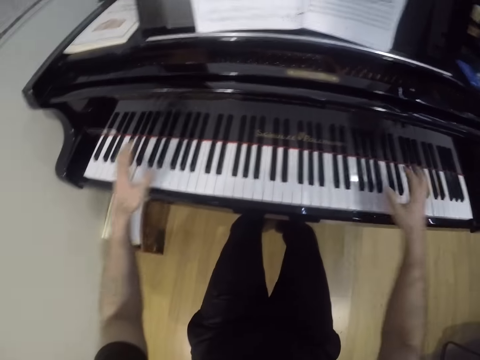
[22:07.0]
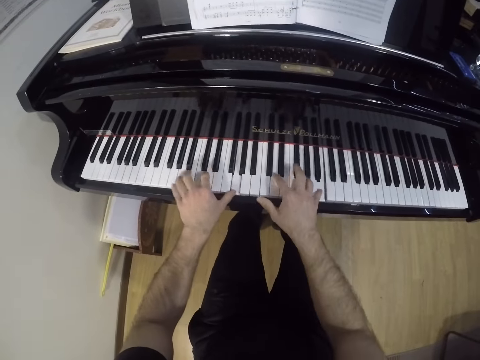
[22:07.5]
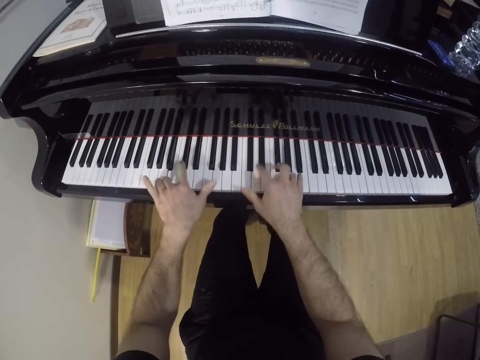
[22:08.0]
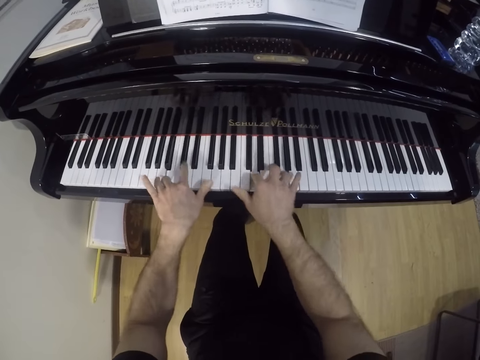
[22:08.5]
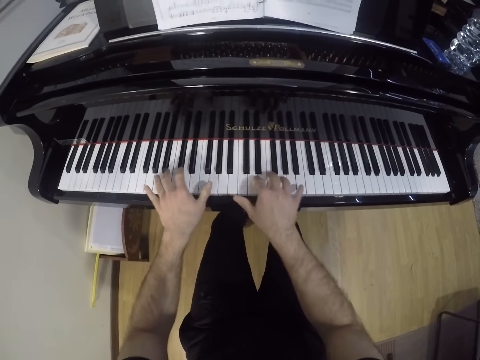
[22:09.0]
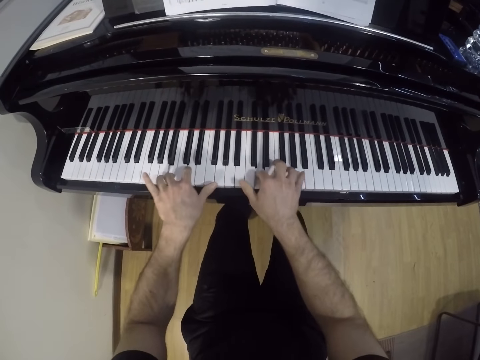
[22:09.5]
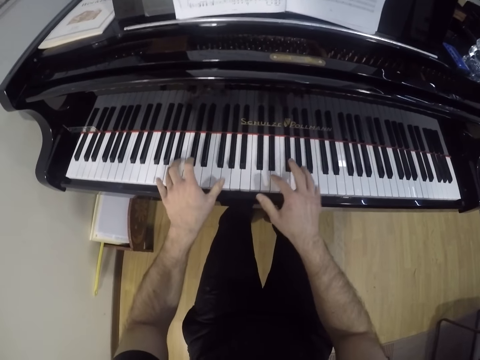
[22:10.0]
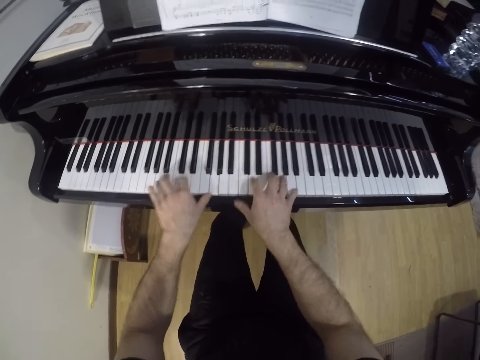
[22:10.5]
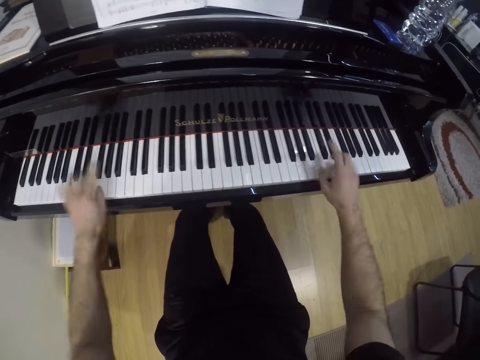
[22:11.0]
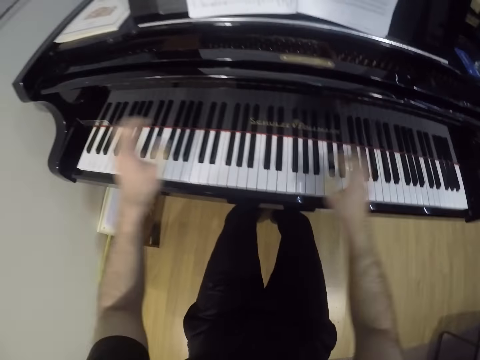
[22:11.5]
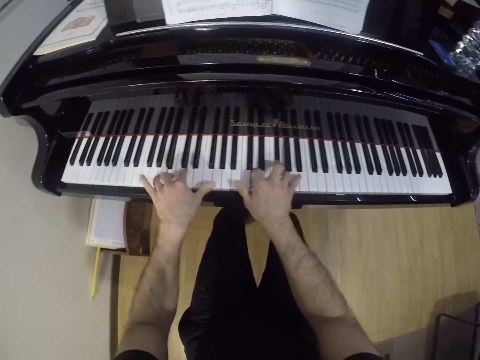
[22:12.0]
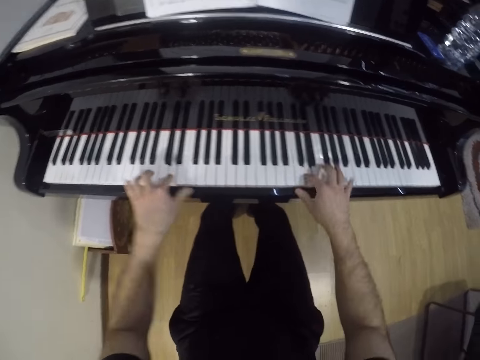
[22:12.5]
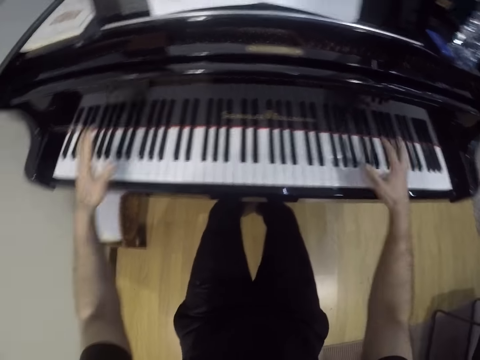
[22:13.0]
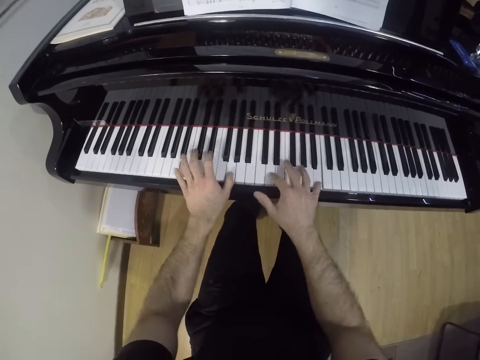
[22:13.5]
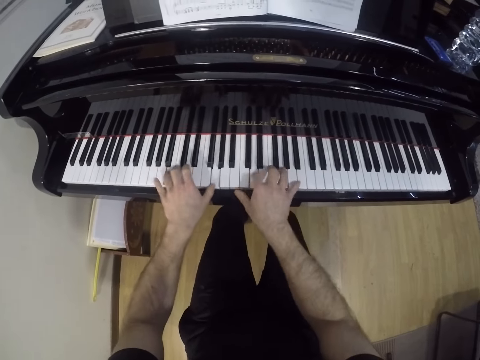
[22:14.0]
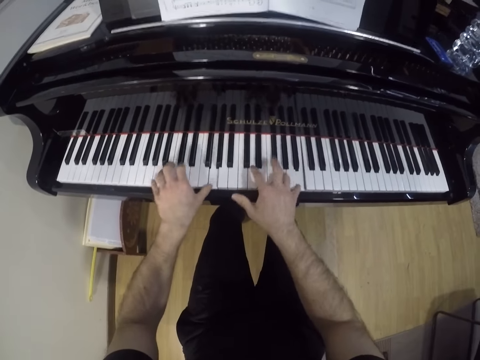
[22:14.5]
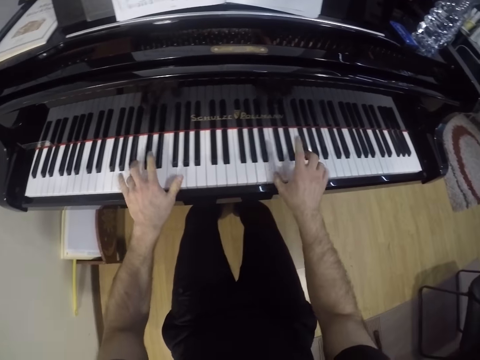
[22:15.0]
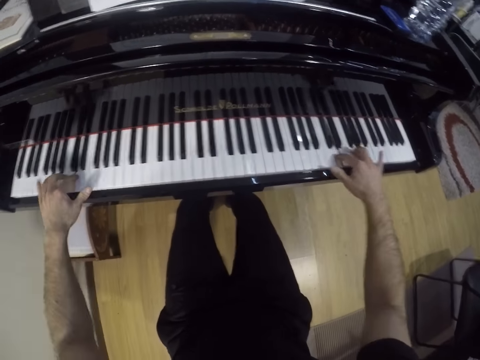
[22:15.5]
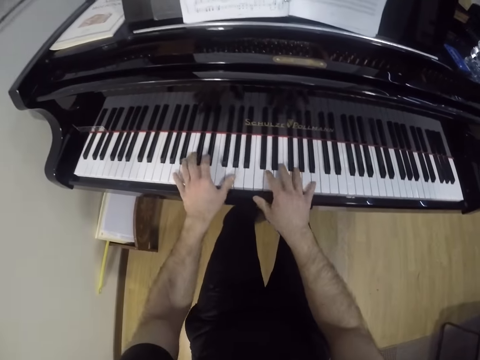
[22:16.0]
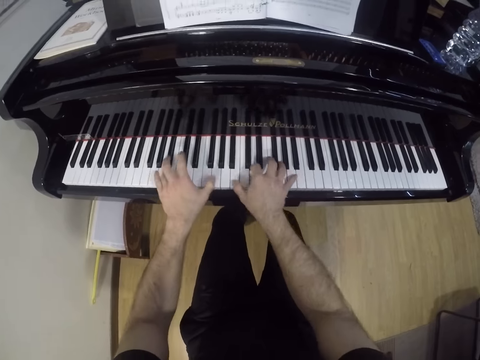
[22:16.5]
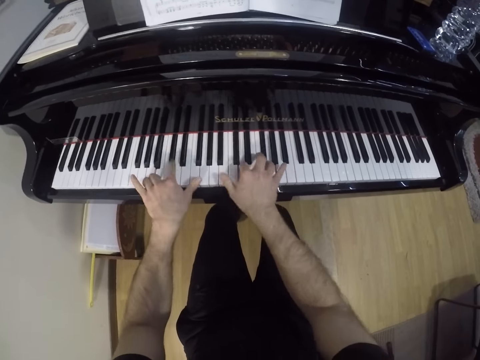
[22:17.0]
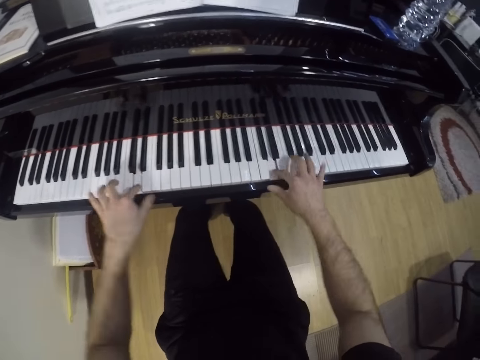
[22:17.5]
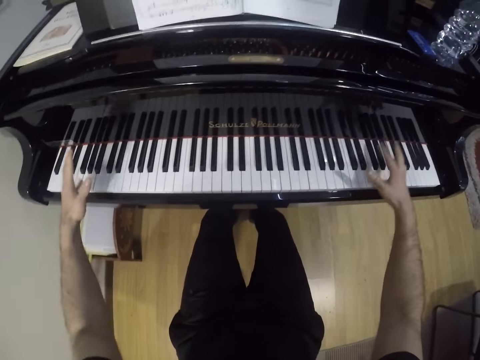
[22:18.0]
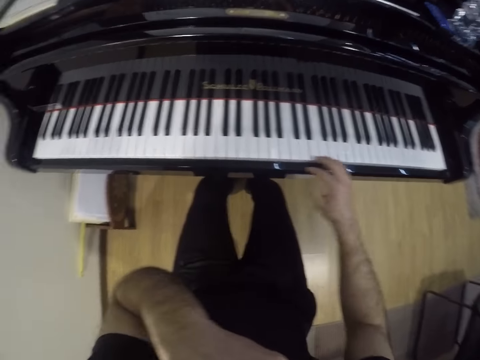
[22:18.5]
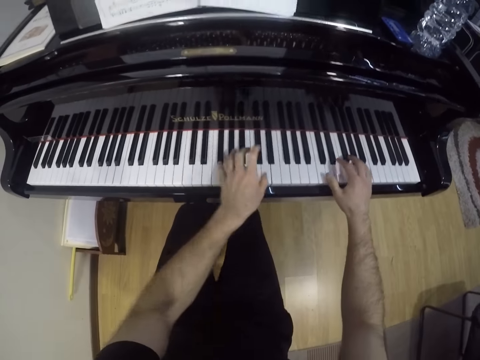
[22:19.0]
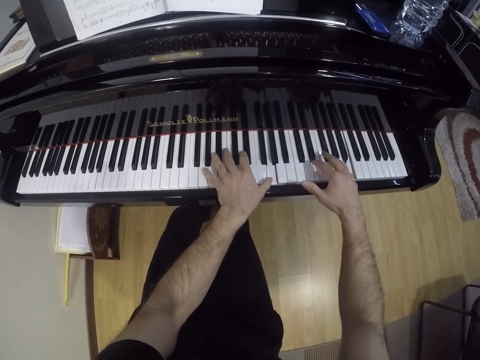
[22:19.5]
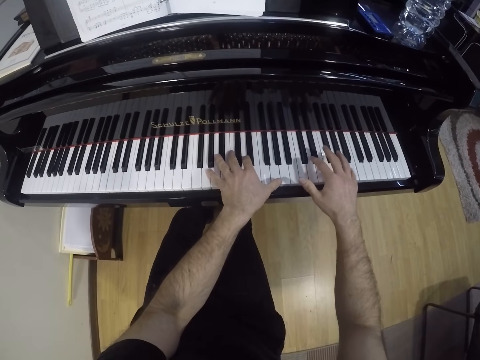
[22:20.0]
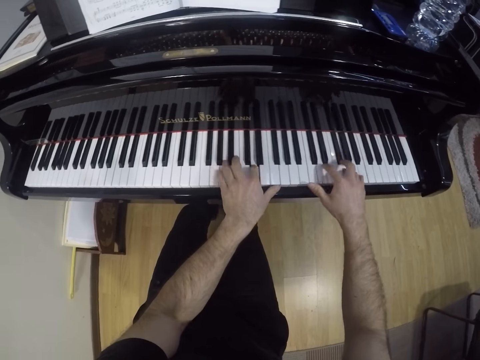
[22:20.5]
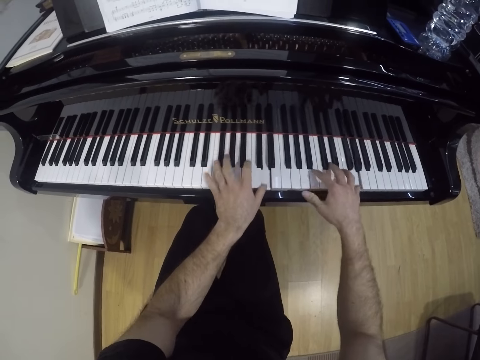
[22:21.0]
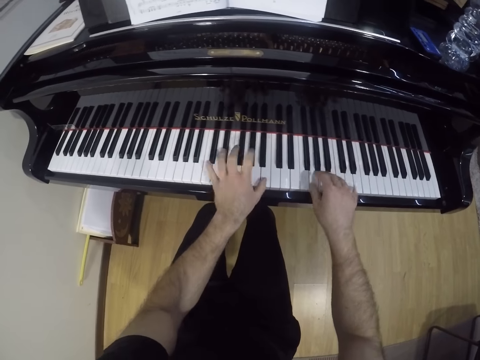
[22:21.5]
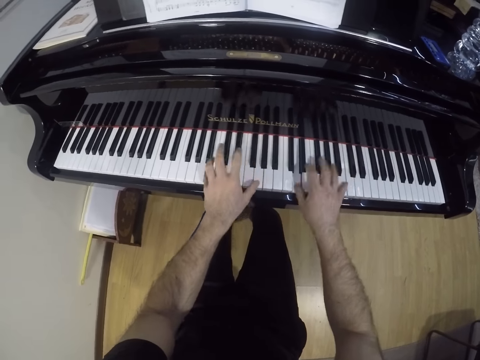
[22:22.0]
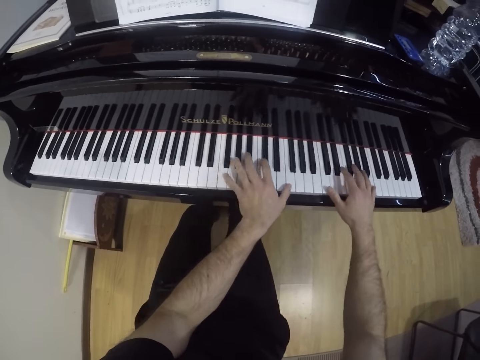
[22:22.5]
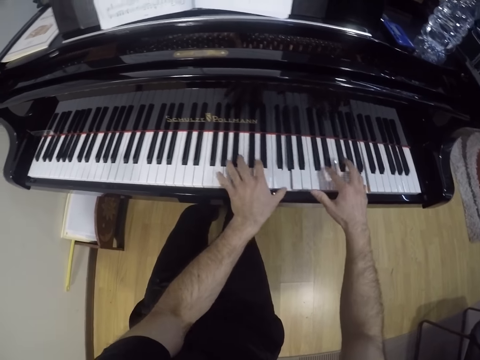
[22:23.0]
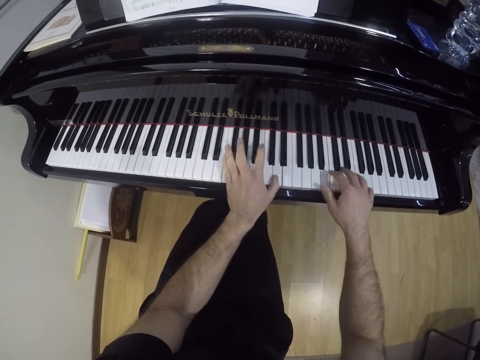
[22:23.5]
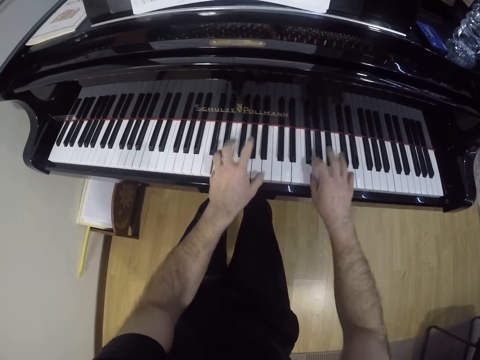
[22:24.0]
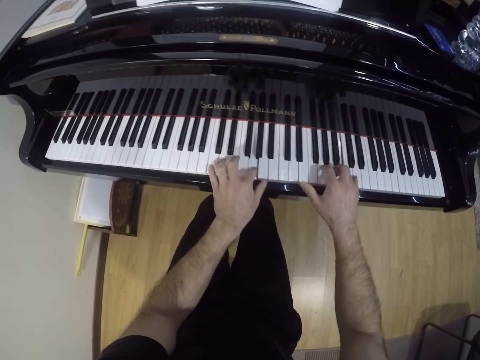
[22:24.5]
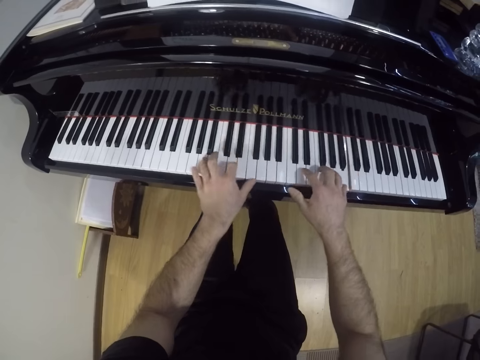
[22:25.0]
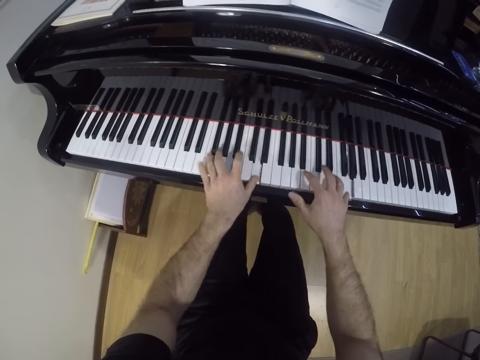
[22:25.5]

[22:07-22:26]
The camera wearer touches his face with his left hand. He plays the keyboard with both hands.

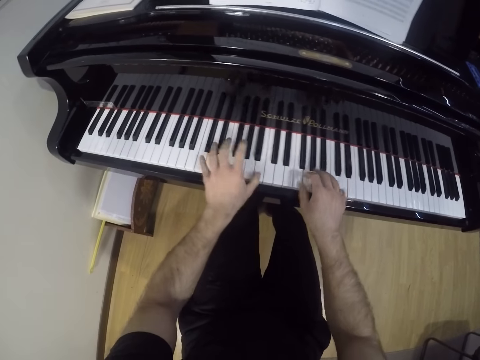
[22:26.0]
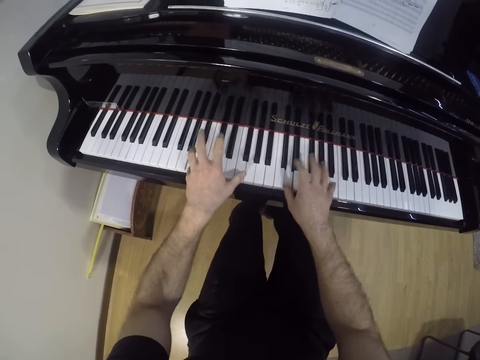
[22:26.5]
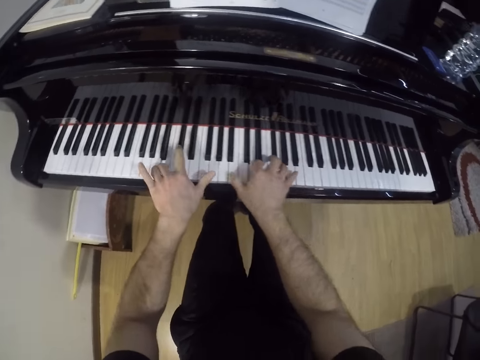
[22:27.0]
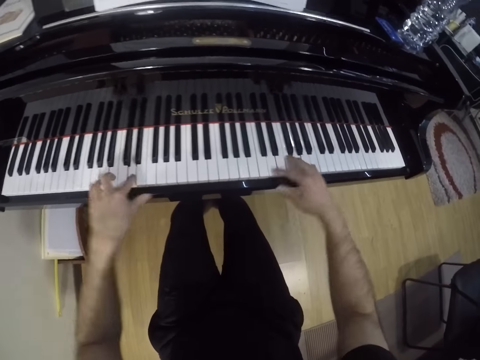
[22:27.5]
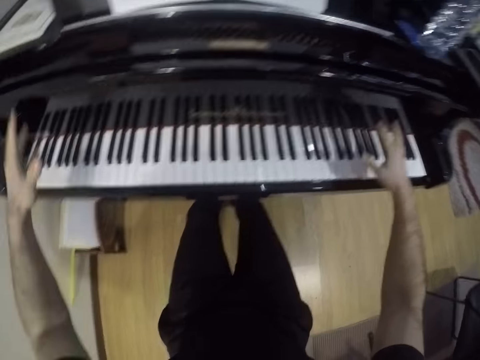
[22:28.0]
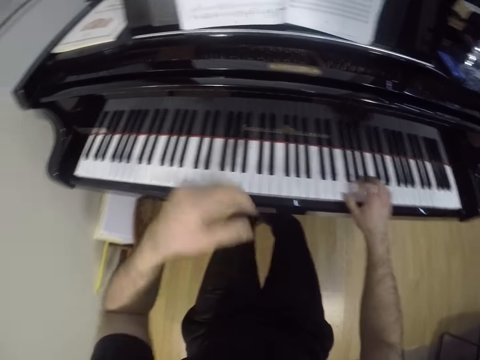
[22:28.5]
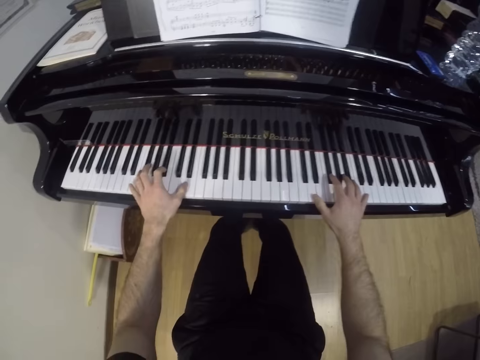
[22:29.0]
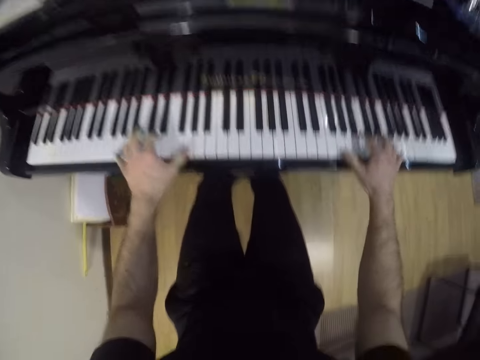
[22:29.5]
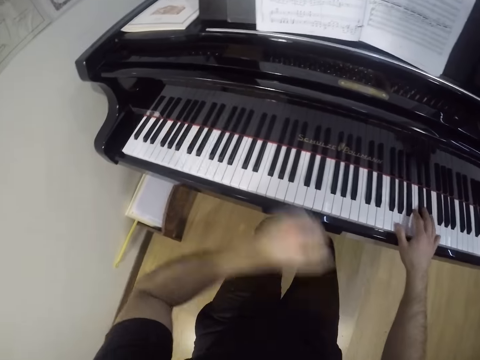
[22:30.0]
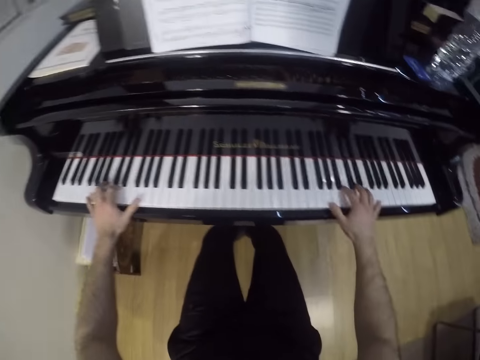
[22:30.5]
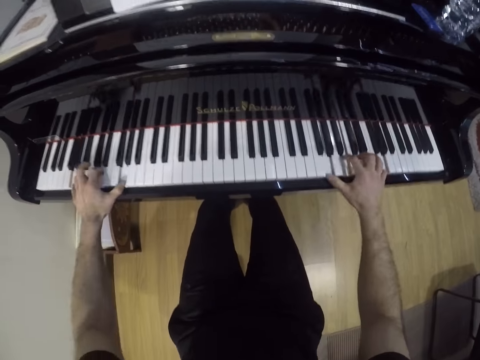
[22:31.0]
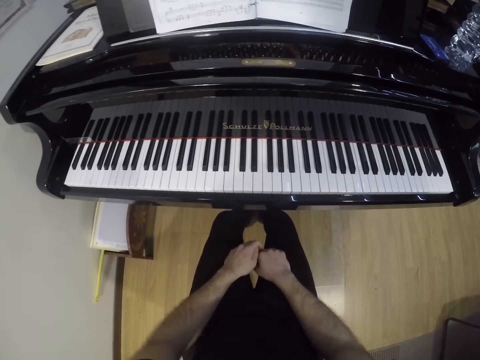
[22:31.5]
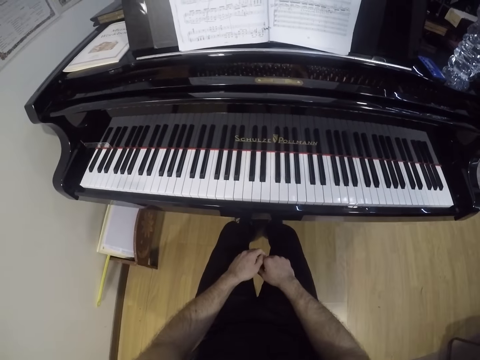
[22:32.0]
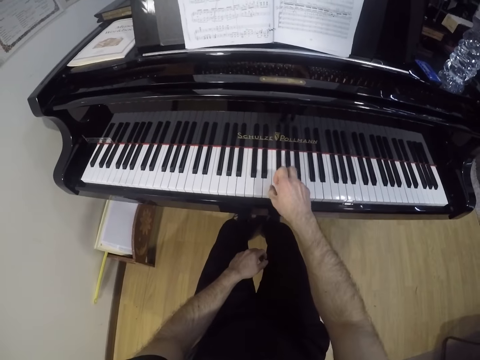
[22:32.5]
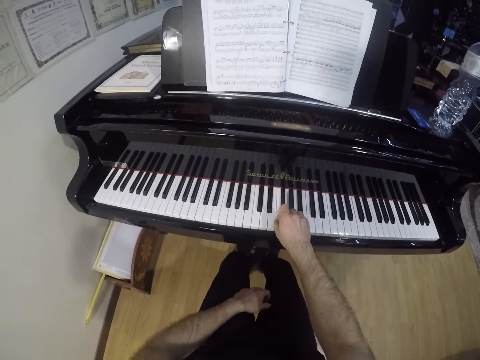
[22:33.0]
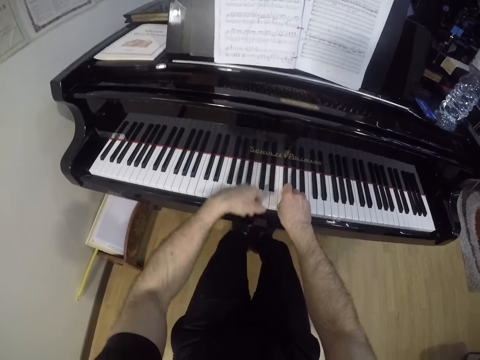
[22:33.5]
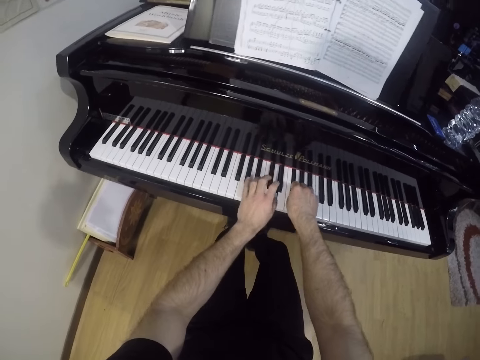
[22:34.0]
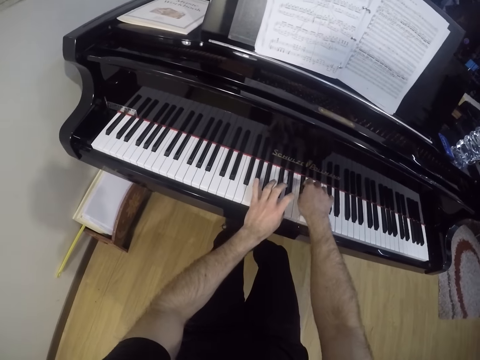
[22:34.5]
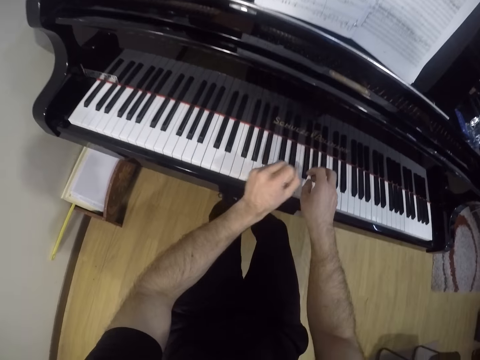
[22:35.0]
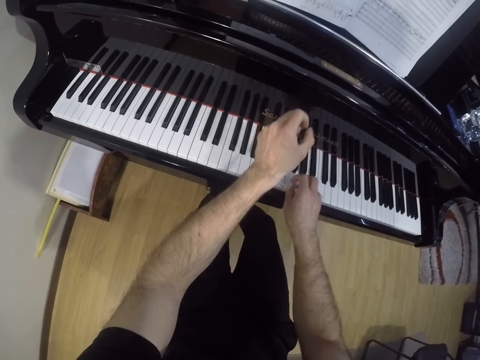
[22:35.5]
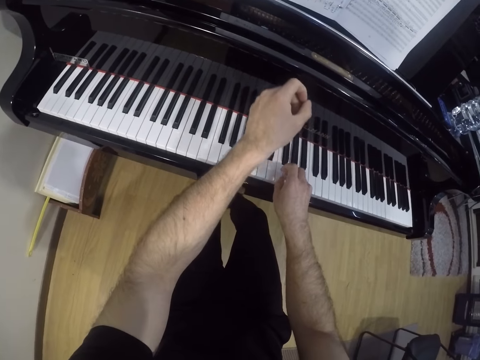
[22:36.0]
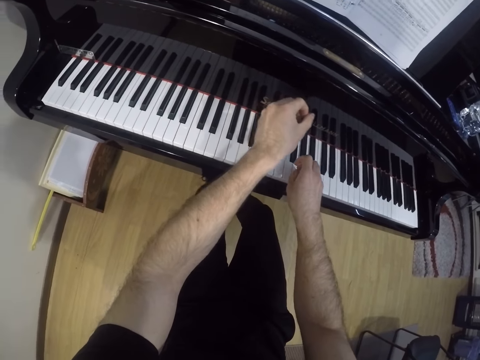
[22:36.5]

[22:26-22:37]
The camera wearer raises a hand. They play the keyboard with both hands. They raise a hand. They drop both hands. They play the keyboard with one hand. They play the keyboard with both hands.
